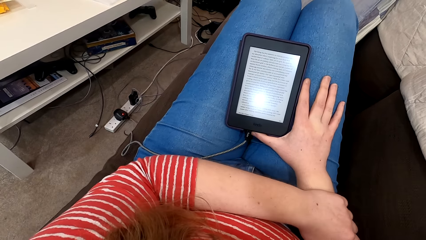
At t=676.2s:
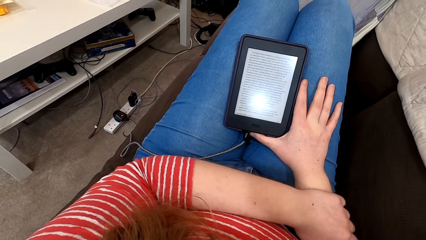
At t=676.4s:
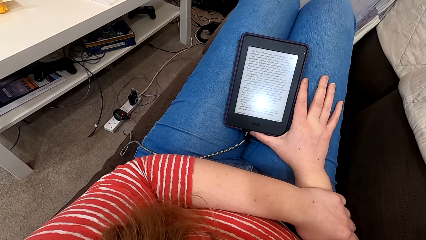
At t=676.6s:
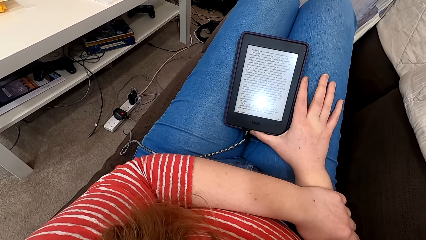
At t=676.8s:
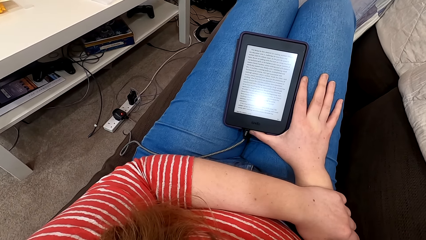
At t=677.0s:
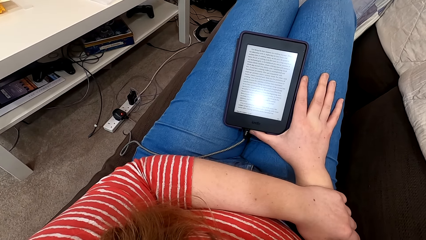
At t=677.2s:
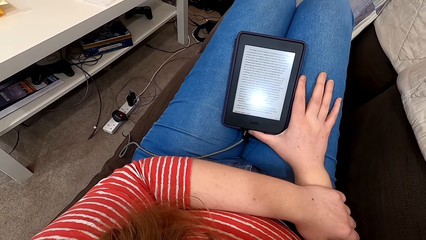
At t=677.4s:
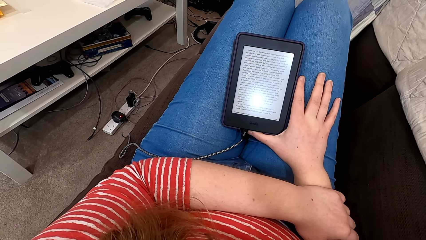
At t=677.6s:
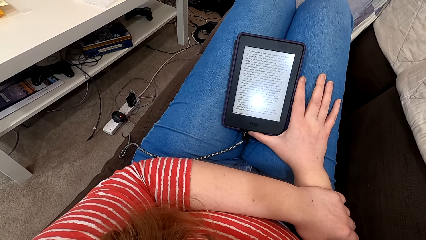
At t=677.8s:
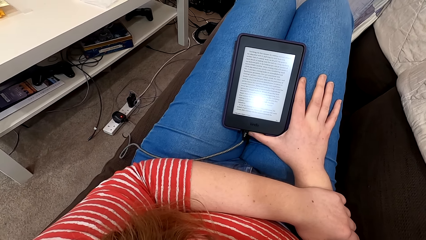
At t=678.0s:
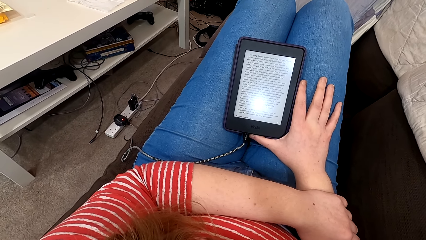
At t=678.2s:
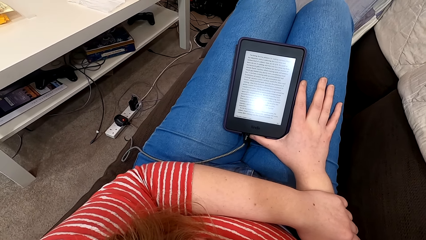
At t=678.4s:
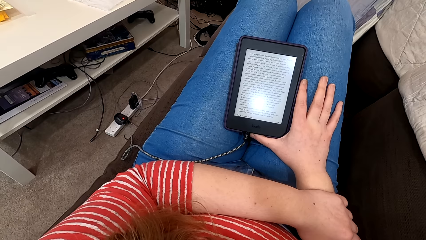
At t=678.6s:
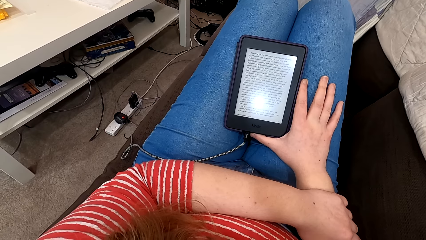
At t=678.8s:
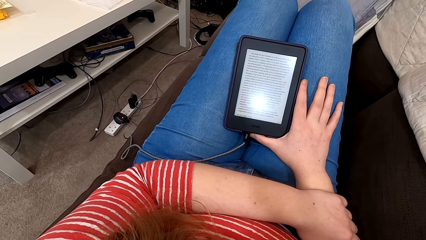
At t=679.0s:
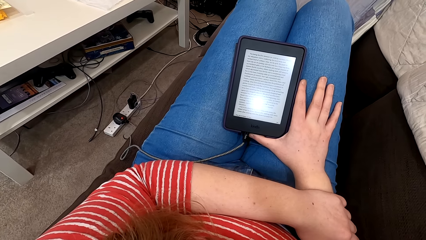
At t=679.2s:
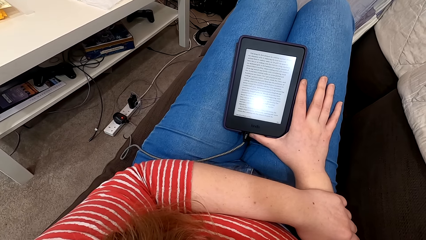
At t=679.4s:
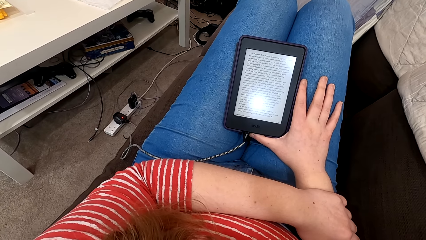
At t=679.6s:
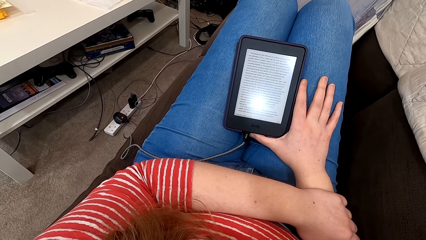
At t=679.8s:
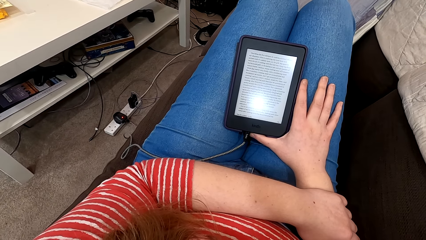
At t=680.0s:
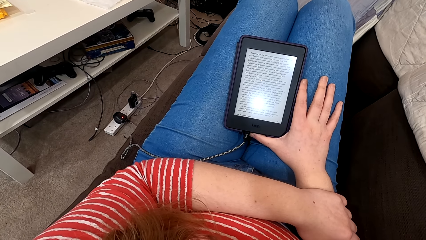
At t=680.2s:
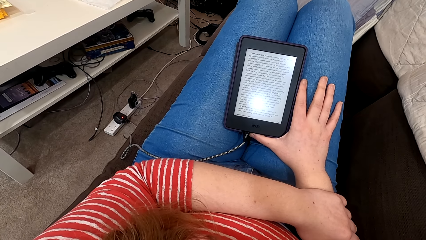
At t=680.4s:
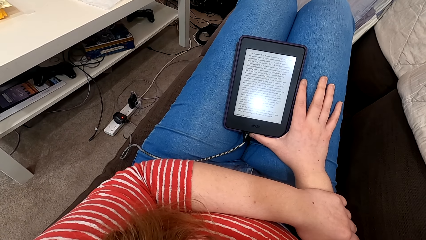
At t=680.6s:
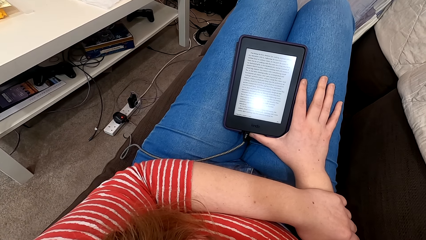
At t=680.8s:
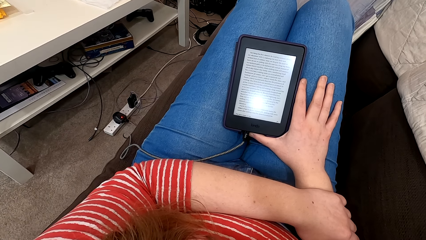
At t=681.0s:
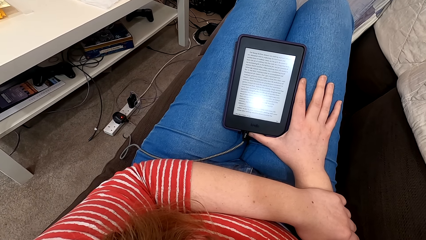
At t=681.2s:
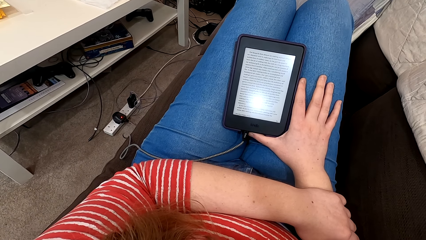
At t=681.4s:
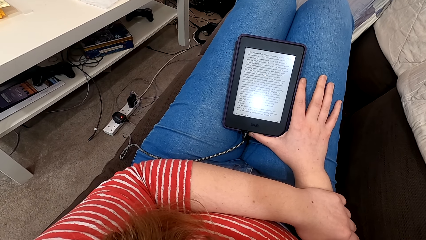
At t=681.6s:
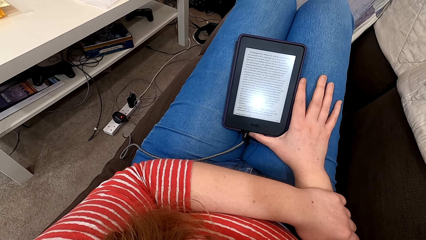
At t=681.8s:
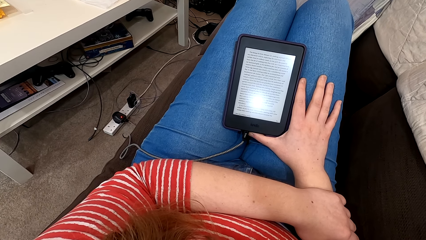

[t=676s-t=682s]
The camera wearer reads from the tablet.

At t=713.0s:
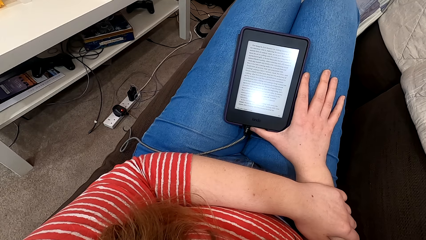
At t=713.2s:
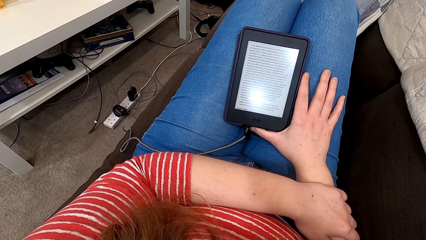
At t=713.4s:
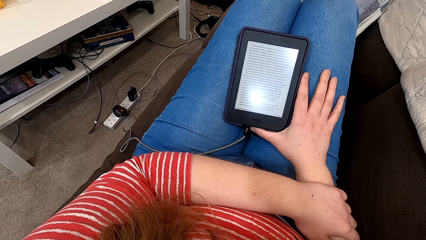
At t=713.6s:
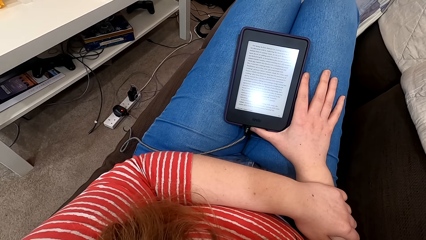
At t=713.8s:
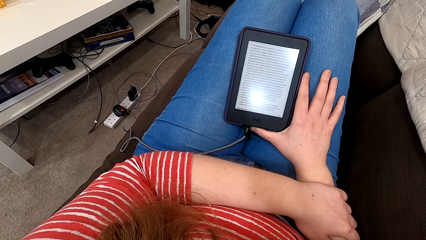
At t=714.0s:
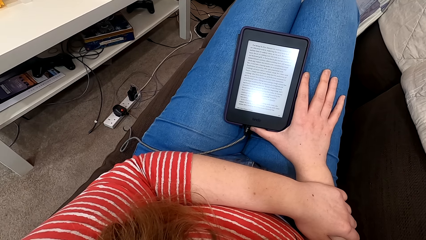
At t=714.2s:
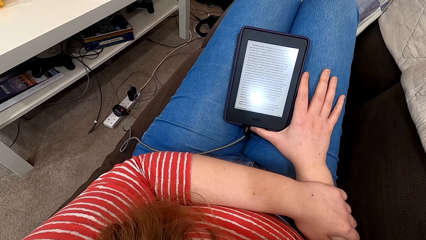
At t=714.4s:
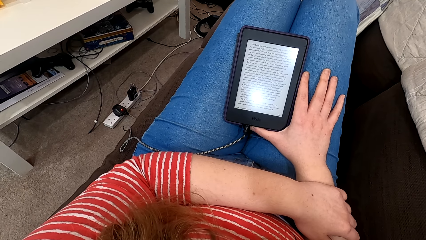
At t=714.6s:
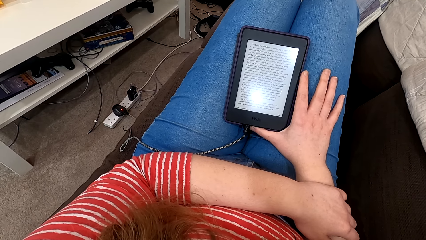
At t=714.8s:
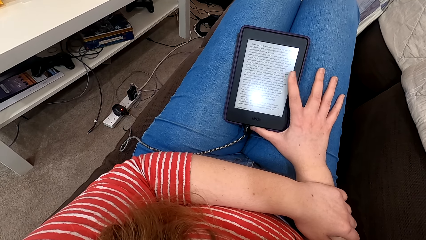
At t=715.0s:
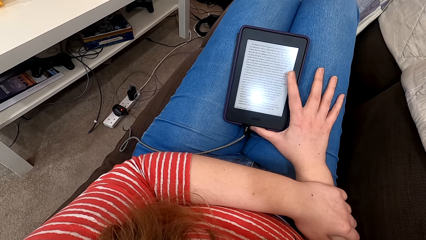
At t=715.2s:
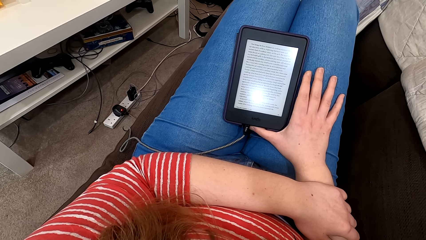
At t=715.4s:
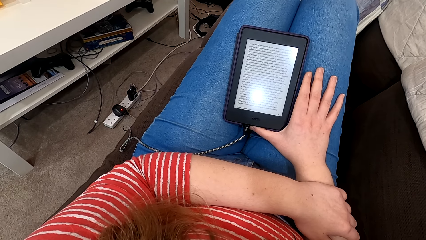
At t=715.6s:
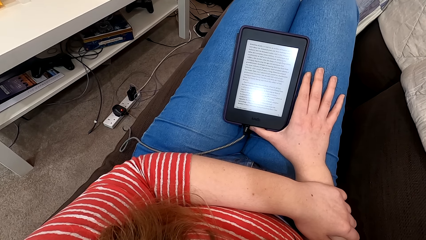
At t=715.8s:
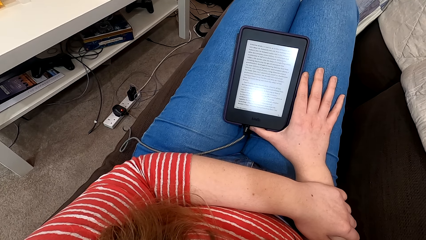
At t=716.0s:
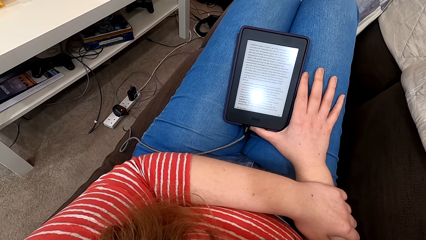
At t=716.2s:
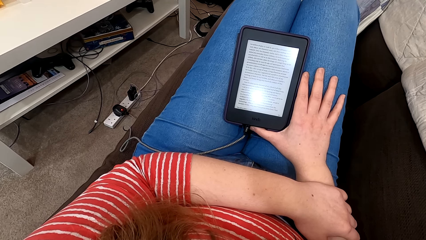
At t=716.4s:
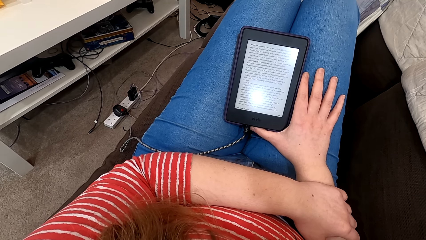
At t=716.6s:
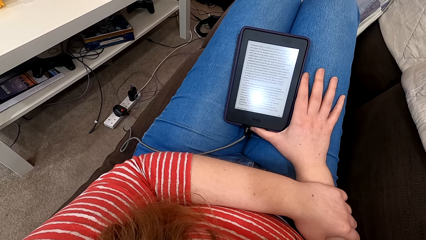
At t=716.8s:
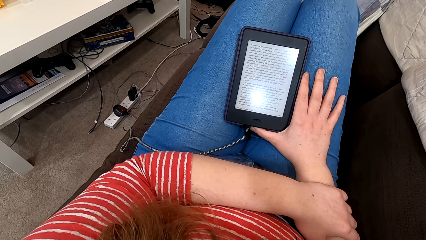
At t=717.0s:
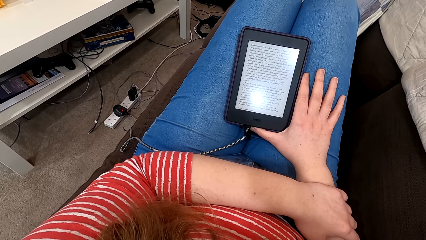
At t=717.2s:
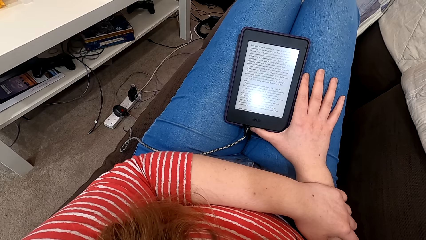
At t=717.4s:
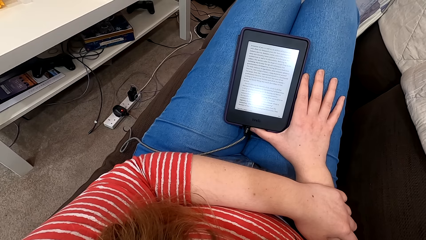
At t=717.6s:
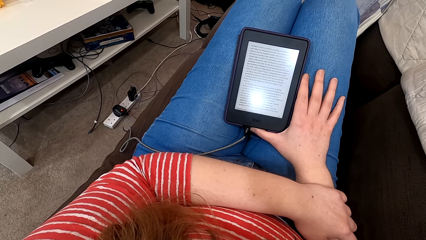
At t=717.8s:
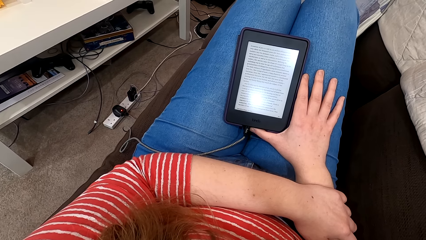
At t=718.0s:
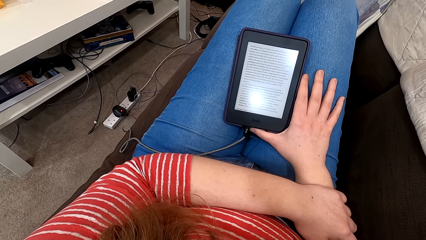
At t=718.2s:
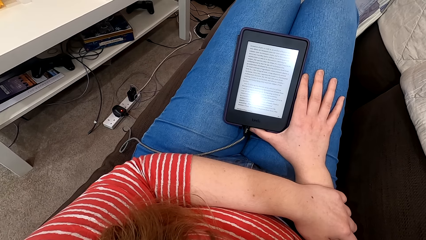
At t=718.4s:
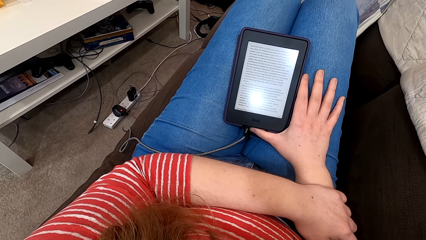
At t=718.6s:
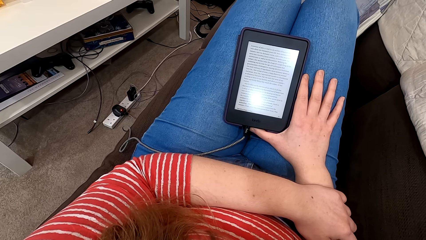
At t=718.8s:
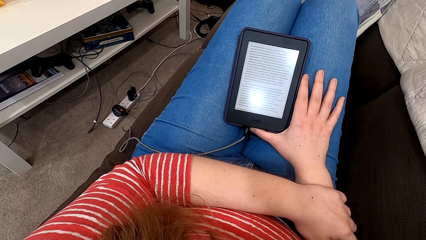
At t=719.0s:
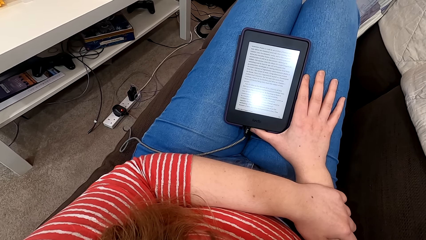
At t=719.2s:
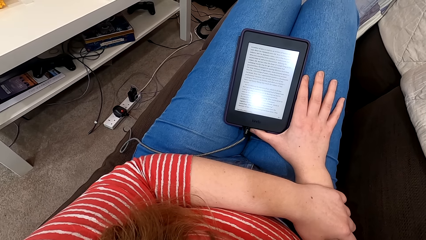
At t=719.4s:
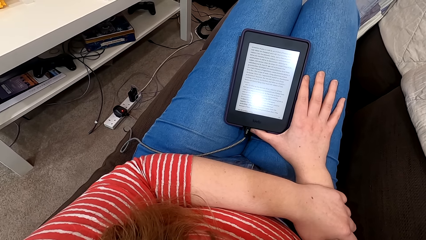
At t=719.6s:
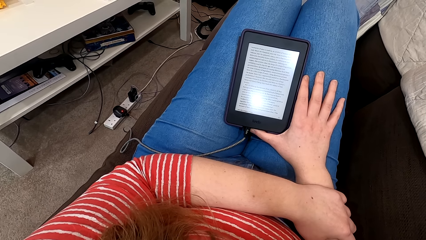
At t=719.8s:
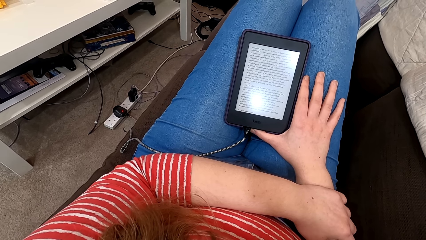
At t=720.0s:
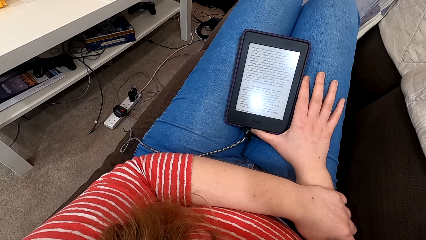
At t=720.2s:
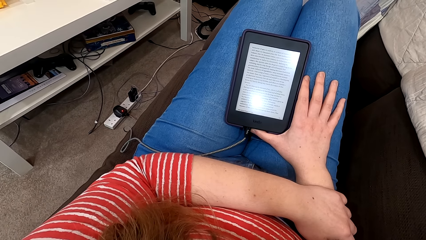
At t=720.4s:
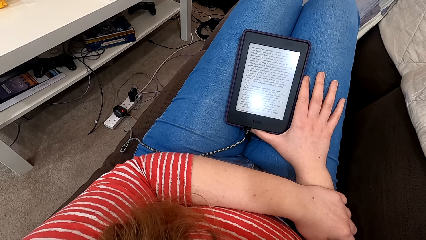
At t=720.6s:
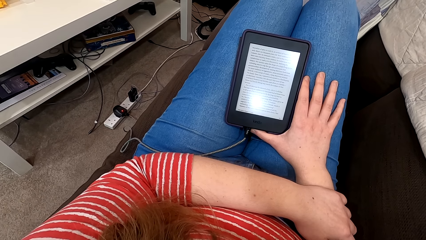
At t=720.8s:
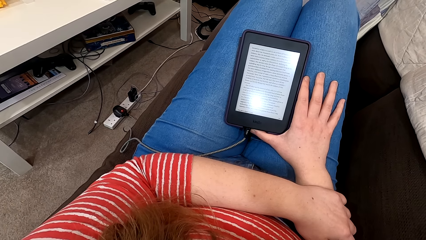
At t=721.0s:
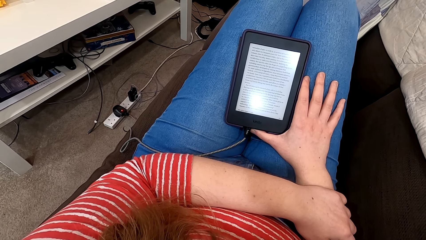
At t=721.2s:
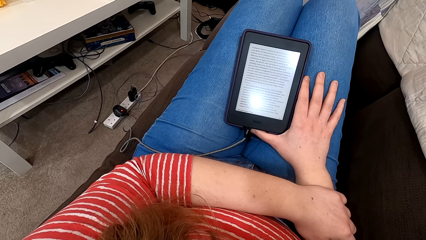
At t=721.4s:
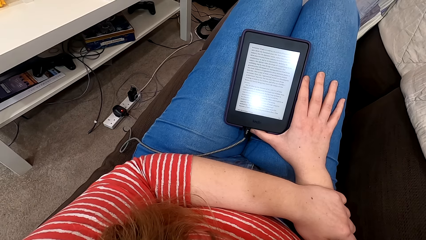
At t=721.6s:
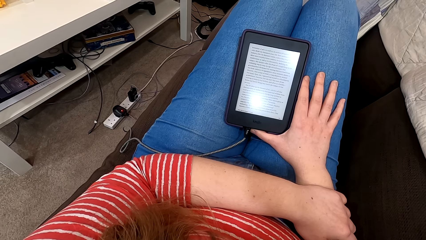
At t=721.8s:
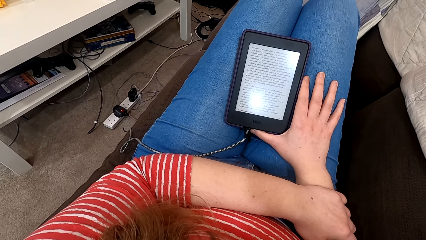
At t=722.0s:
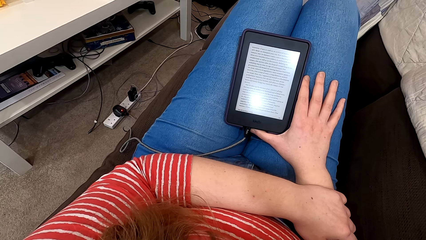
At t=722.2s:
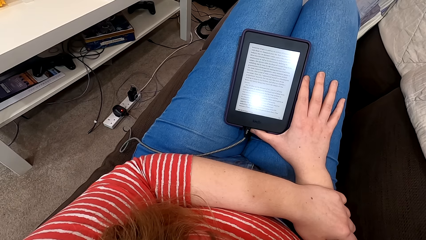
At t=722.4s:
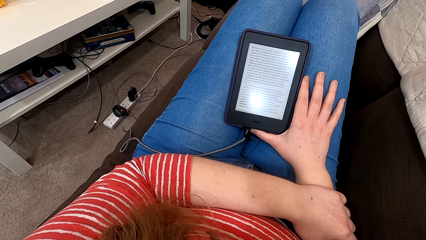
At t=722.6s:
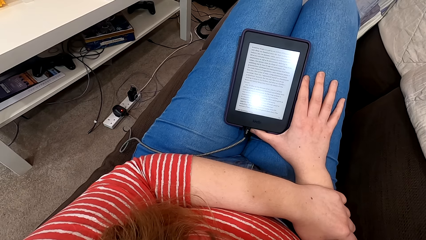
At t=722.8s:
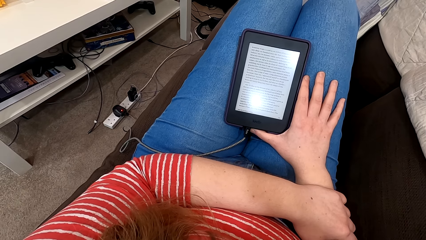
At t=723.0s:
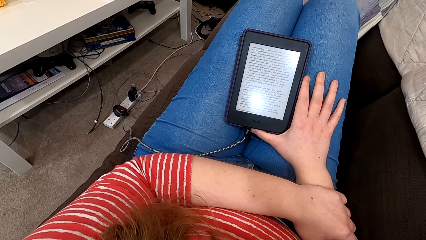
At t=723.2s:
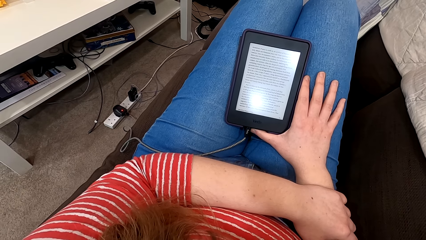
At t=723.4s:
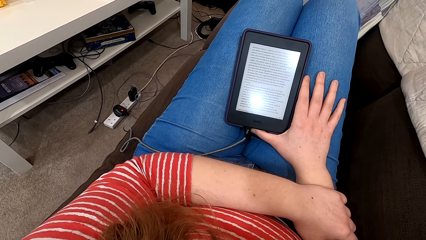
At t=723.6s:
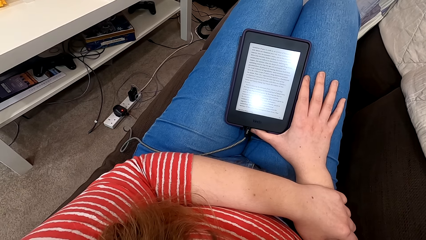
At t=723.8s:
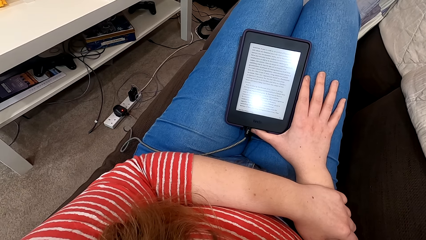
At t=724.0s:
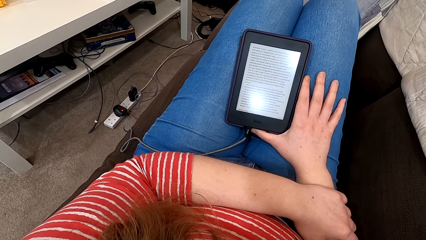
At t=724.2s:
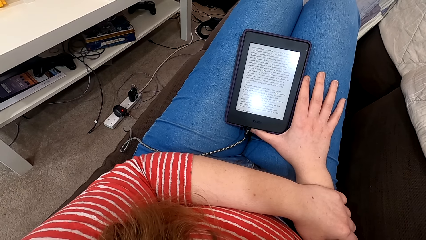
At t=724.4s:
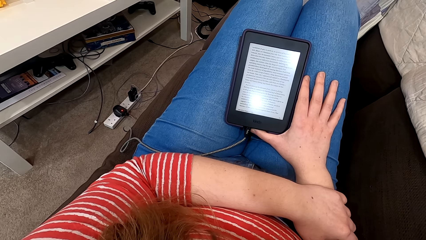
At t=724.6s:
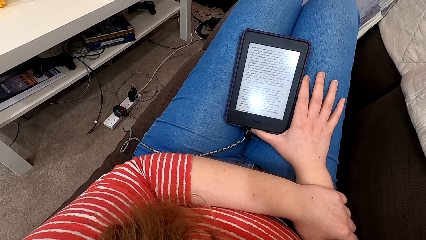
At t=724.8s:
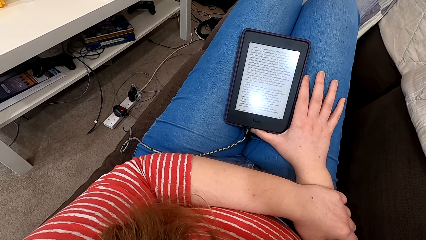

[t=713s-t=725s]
The camera wearer taps the screen of the phone or tablet. They read on the phone.
